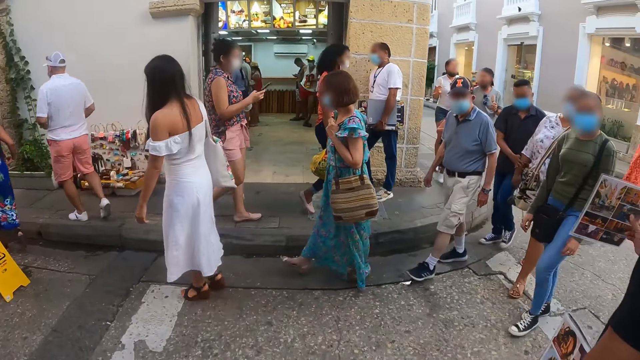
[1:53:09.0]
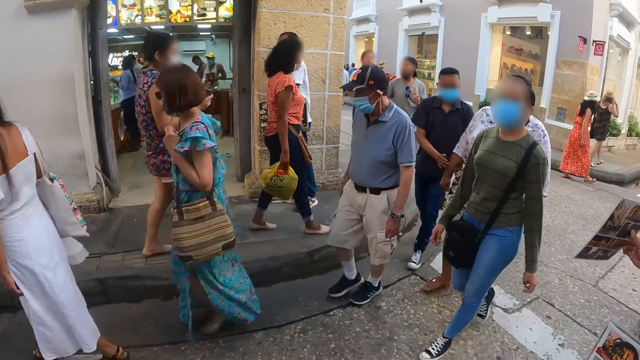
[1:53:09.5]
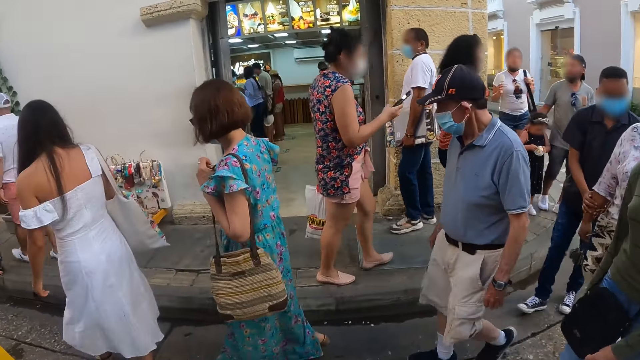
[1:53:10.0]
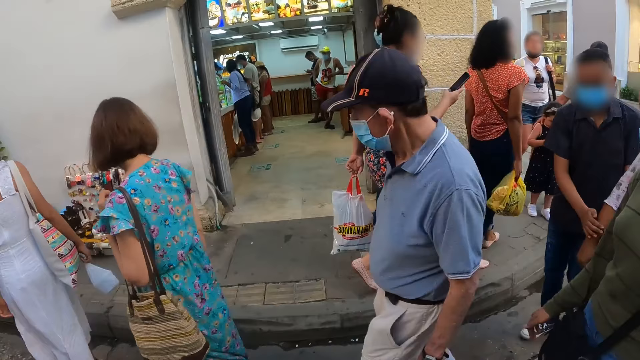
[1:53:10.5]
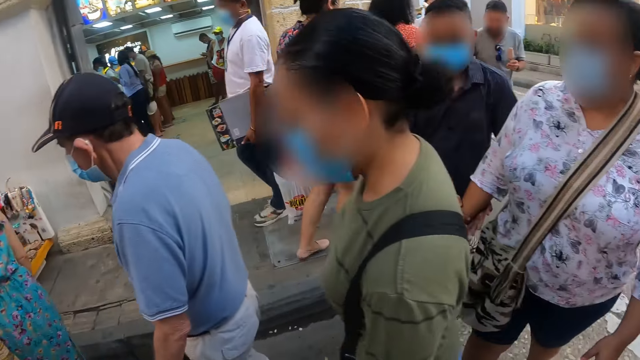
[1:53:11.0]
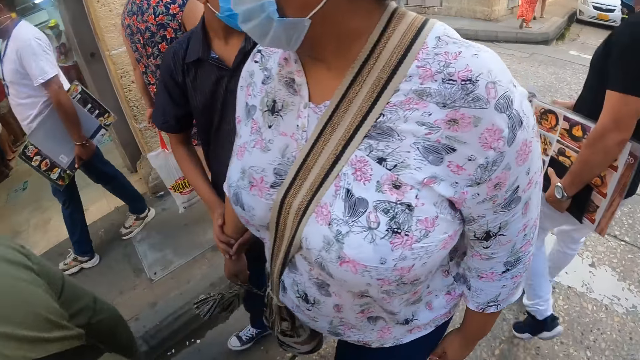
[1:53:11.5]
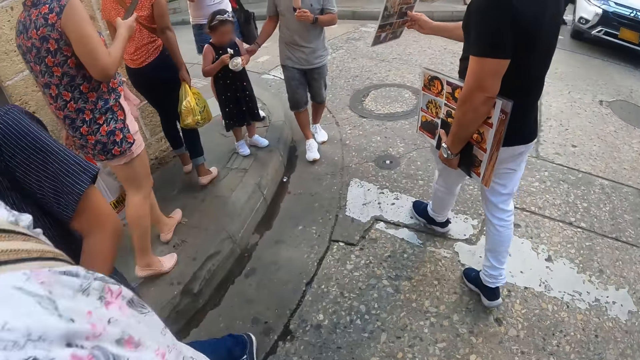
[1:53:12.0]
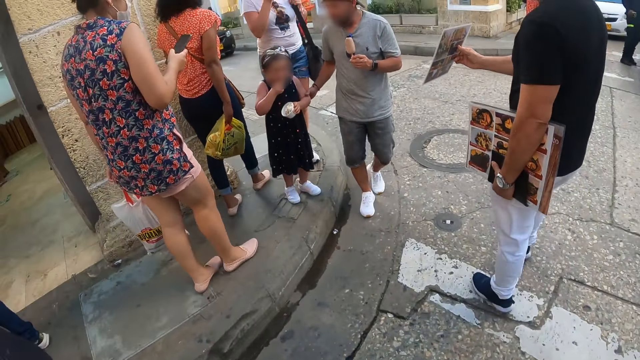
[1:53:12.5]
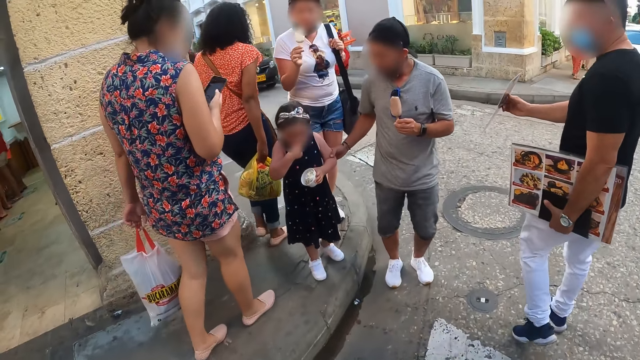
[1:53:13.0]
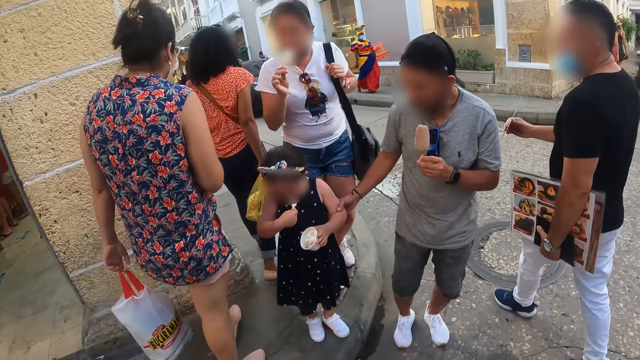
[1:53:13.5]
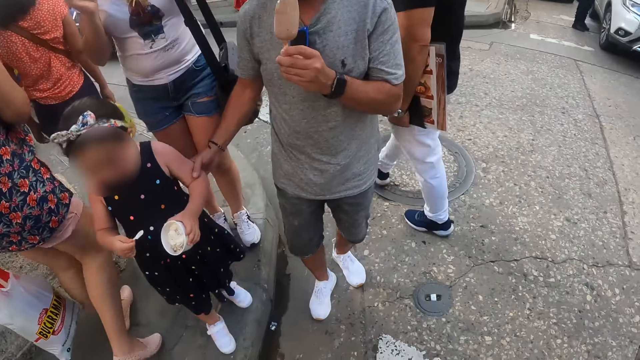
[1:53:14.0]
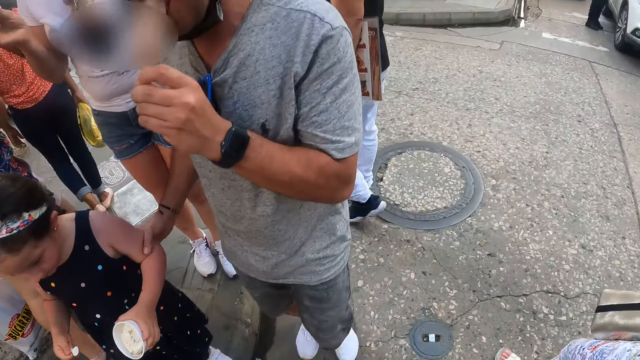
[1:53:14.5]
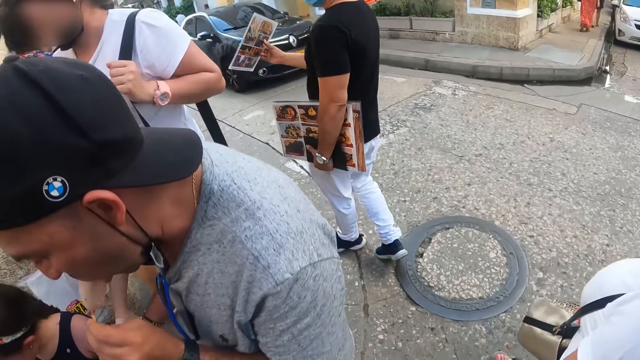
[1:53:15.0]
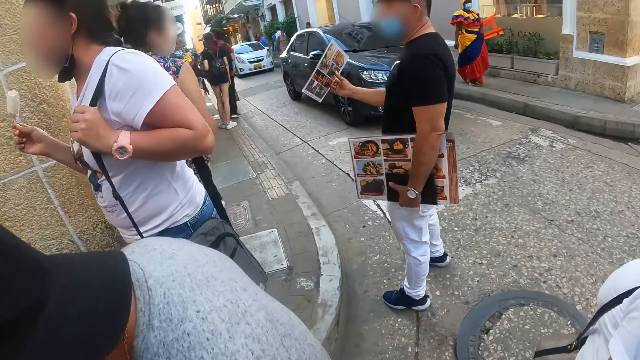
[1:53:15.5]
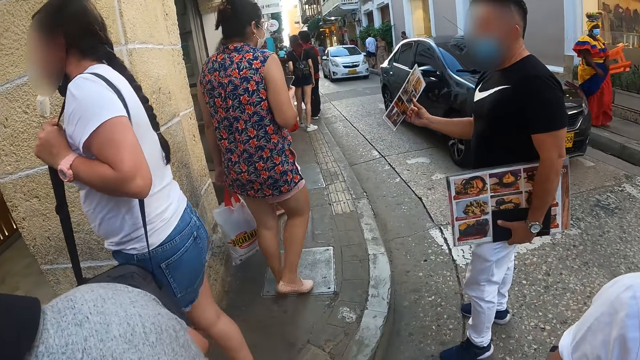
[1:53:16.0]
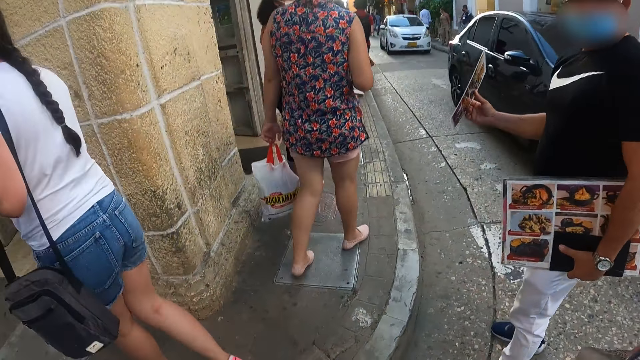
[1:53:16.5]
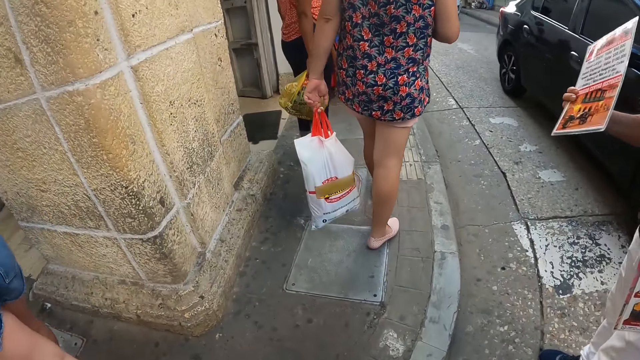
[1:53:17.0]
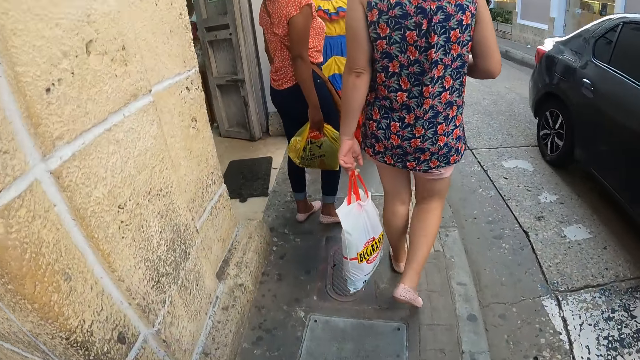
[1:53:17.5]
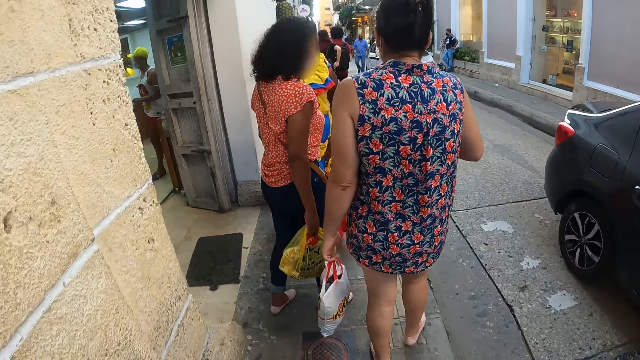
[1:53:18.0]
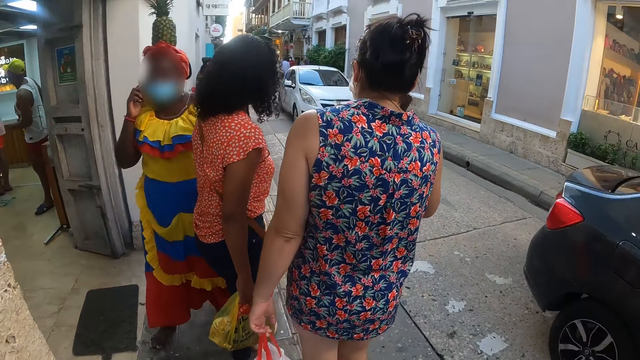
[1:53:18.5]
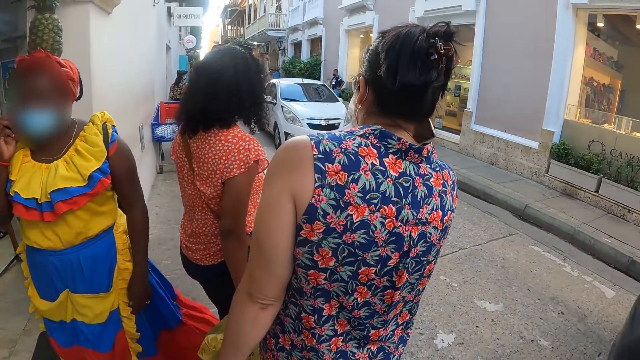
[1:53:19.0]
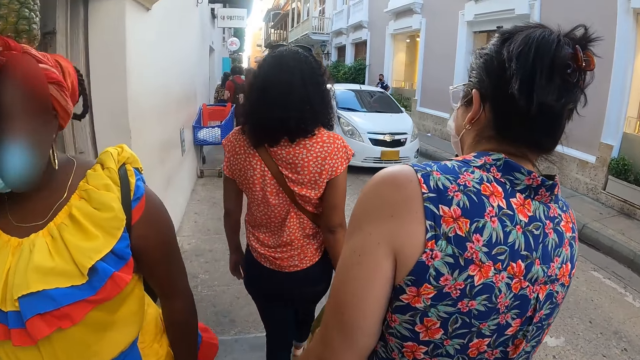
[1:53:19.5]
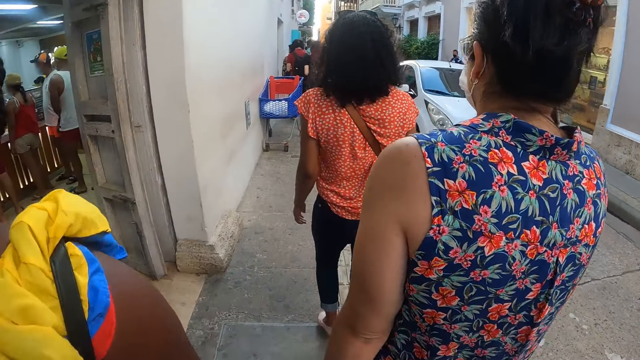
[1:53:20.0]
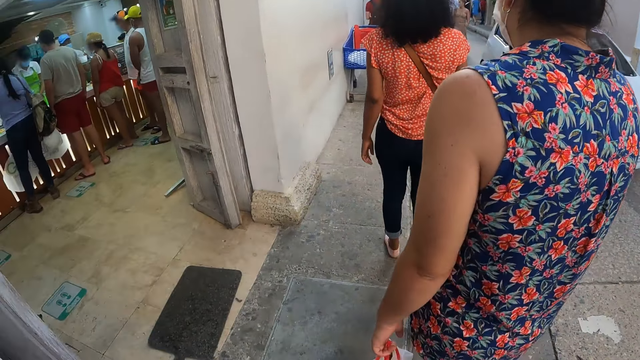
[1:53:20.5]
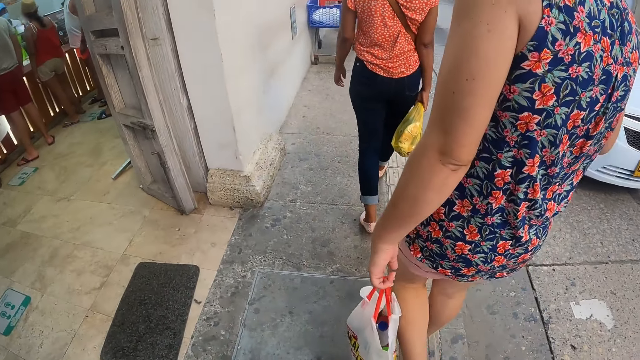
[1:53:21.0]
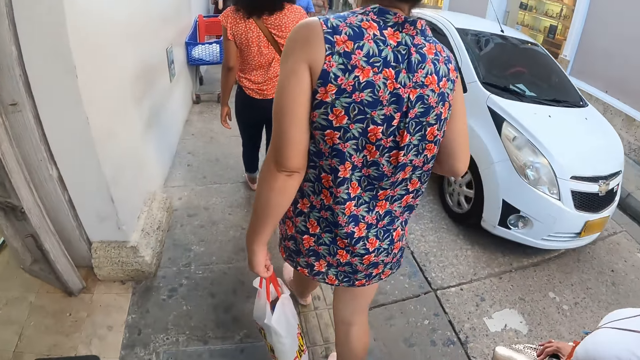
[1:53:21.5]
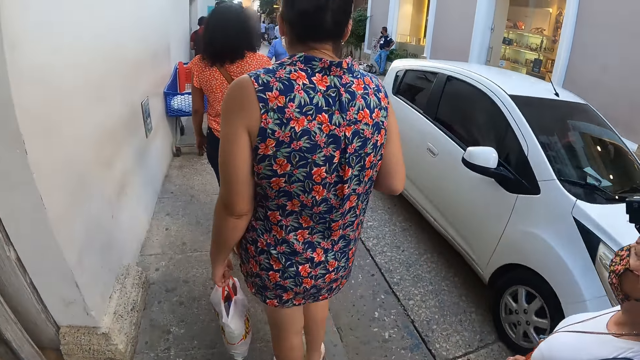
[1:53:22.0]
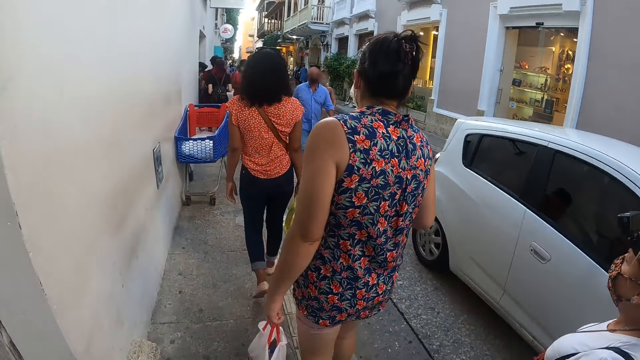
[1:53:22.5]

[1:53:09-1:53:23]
The camera wearer walks on the pavement.

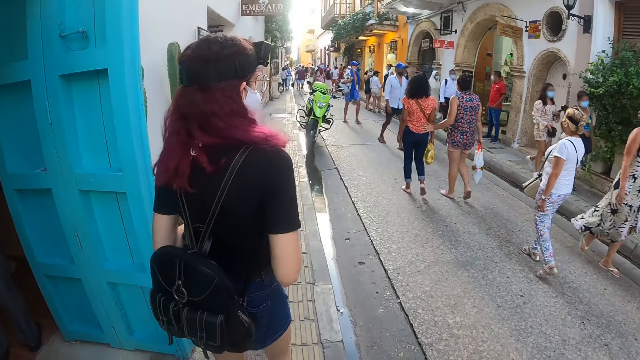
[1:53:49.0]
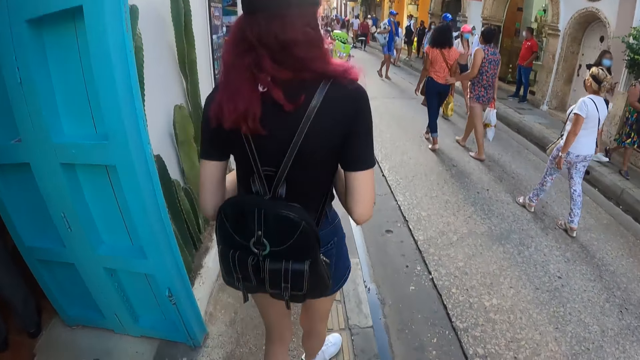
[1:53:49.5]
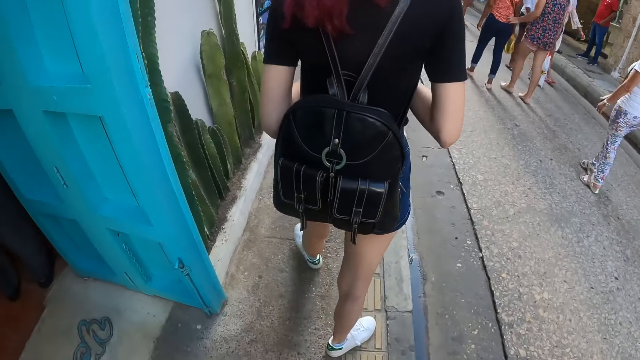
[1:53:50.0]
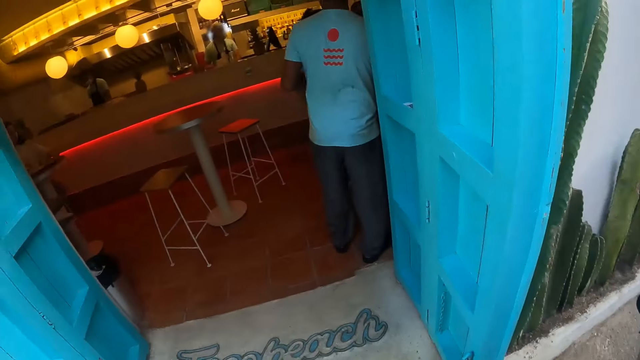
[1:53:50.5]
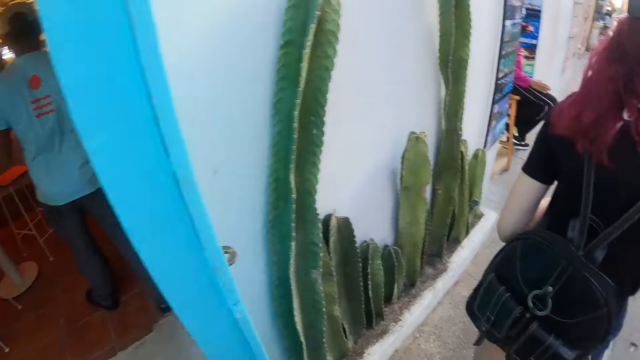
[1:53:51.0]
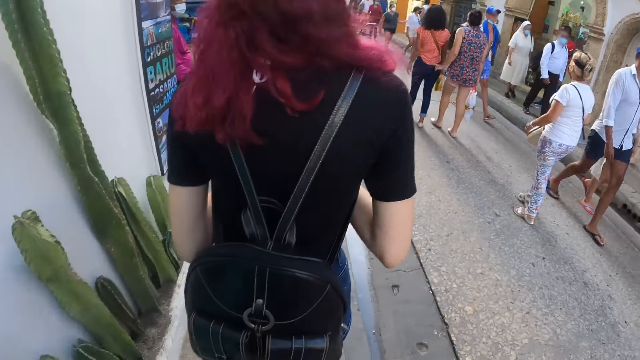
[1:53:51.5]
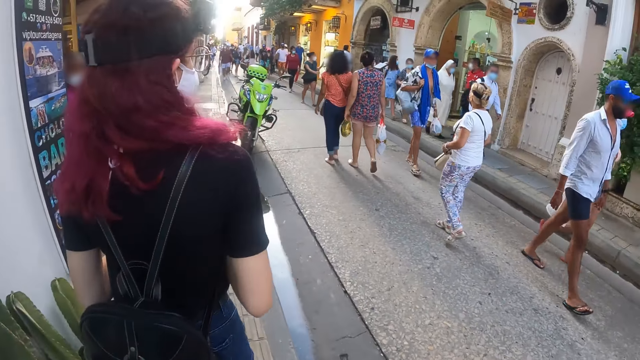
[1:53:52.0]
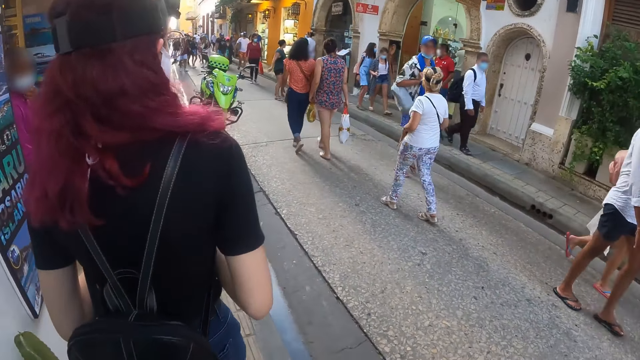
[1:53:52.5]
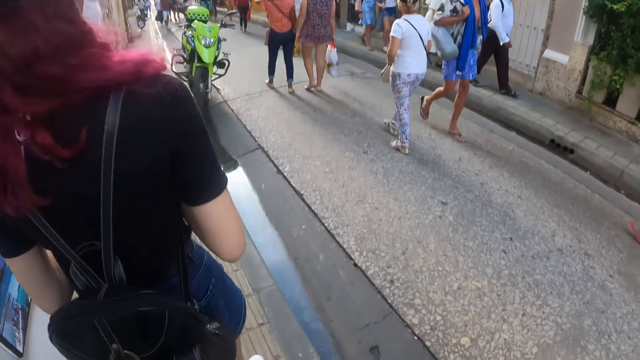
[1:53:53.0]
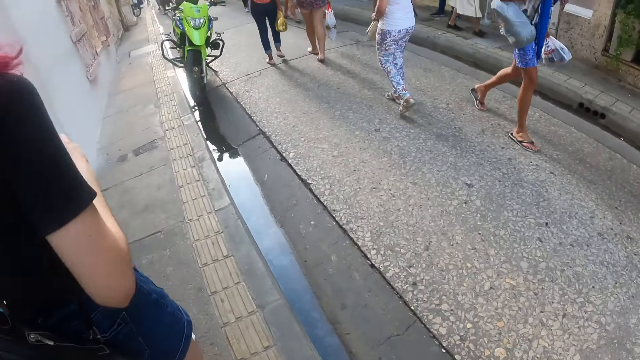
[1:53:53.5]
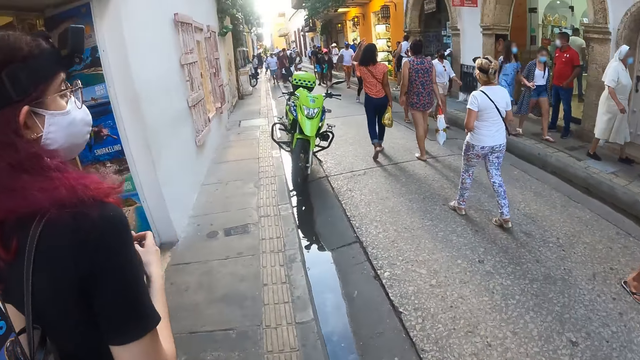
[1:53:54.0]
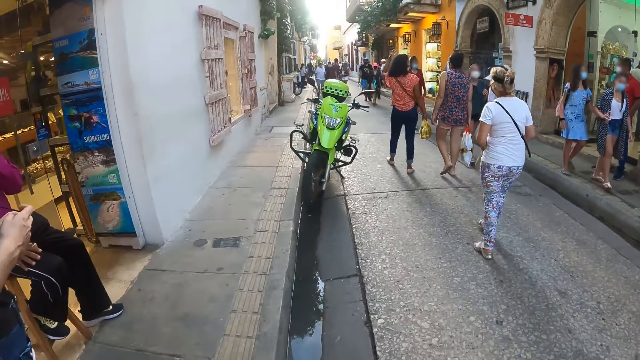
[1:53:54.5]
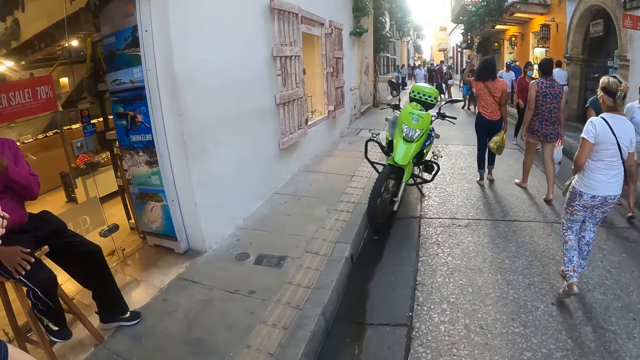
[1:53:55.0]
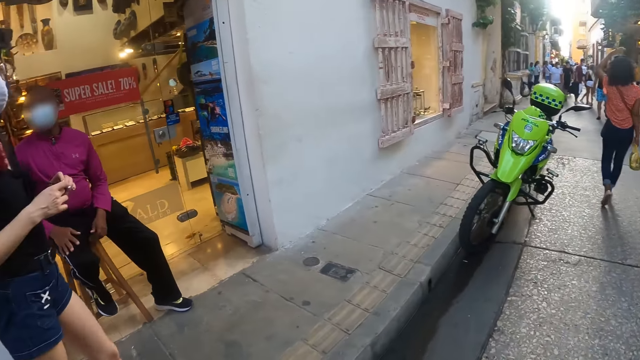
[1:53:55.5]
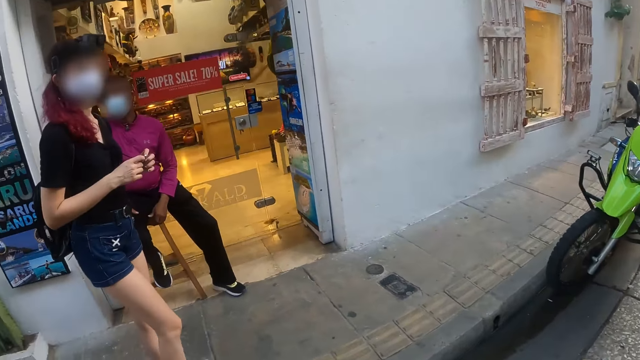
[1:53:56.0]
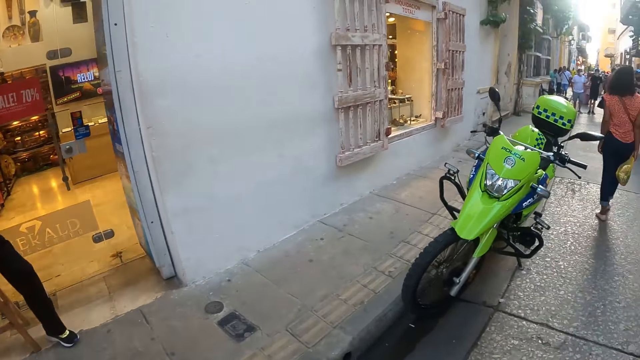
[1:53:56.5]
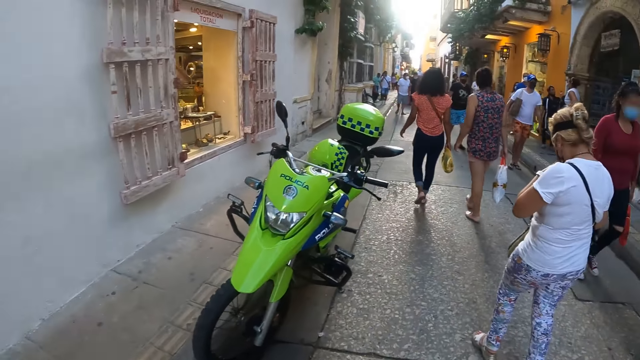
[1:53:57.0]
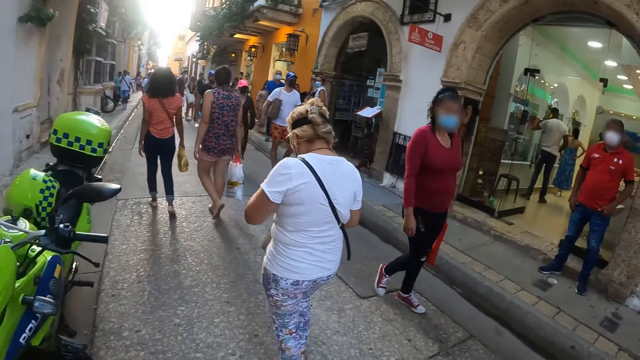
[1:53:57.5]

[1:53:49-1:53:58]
The camera wearer looks around. They walk on the pavement.
